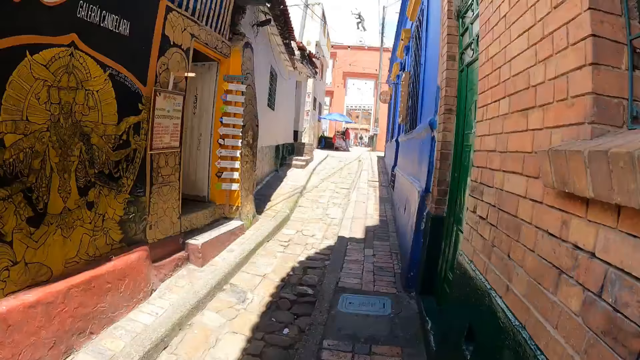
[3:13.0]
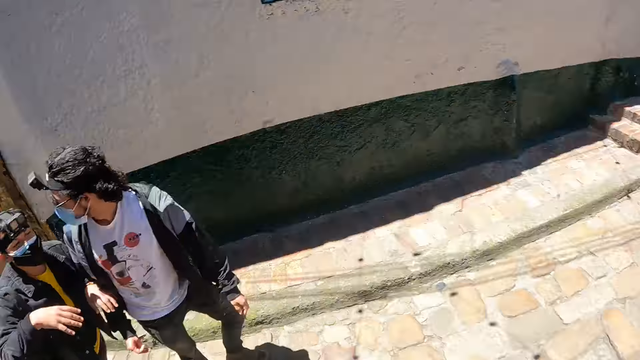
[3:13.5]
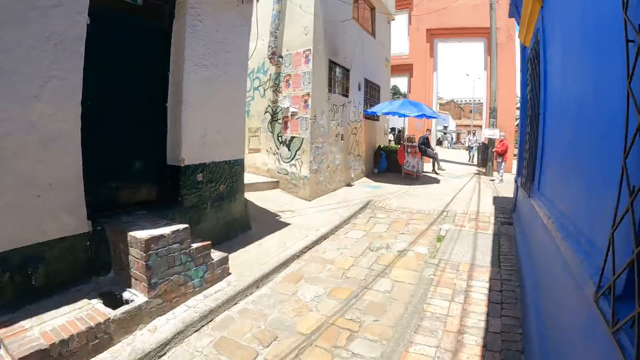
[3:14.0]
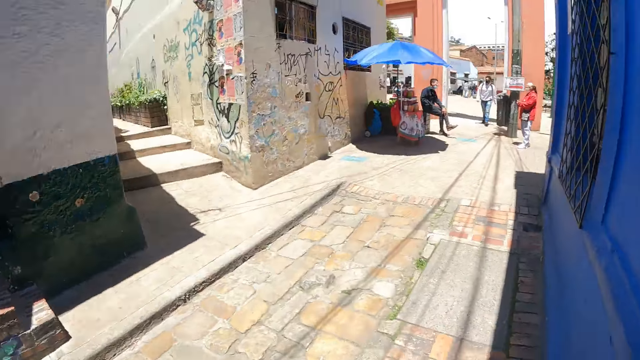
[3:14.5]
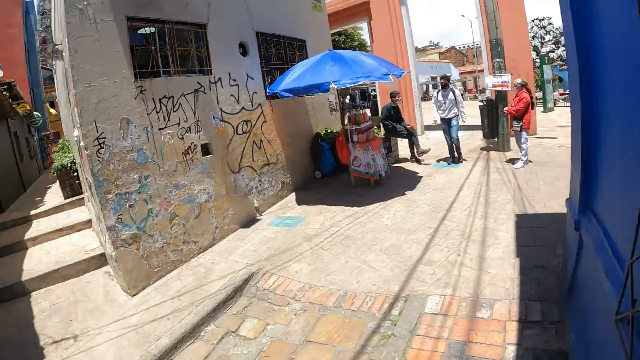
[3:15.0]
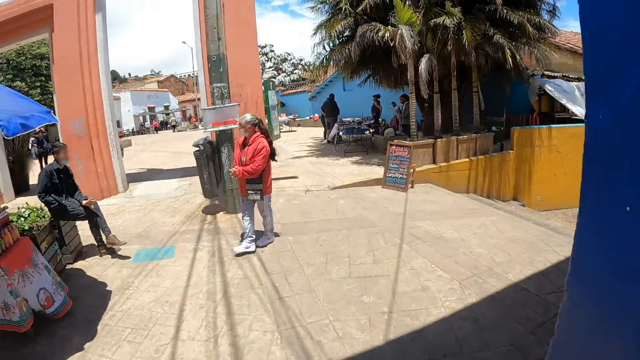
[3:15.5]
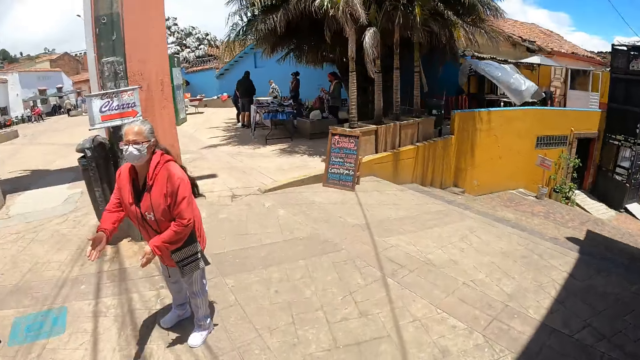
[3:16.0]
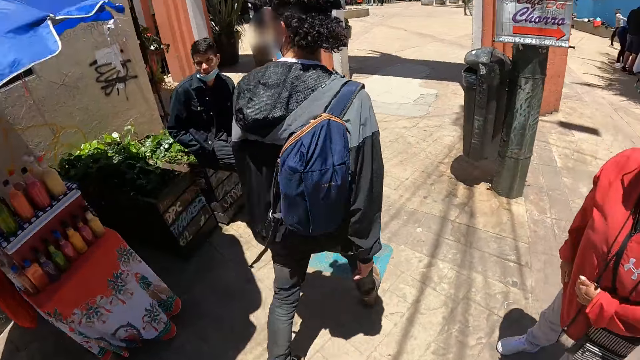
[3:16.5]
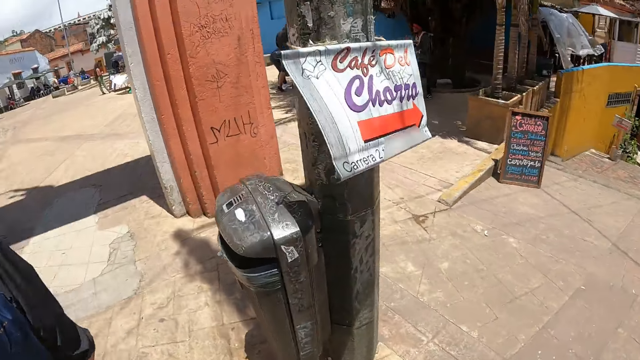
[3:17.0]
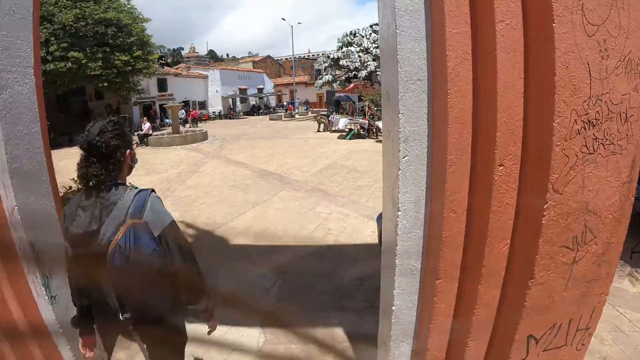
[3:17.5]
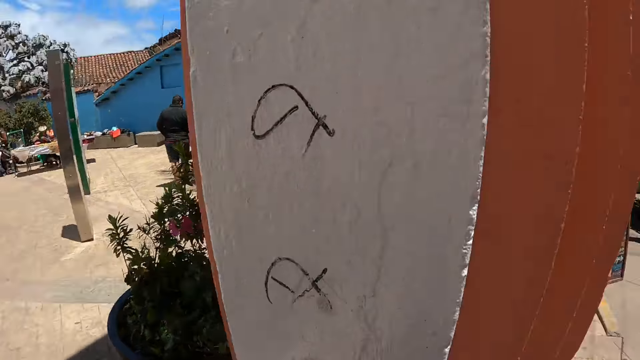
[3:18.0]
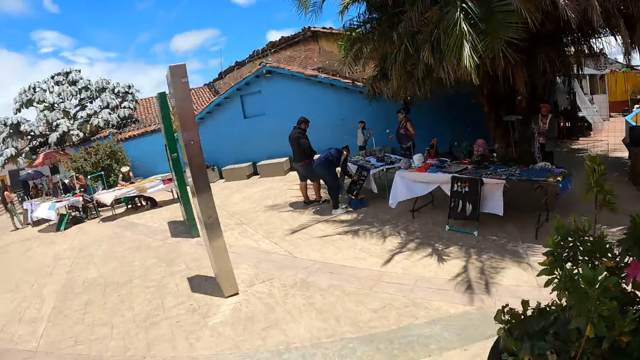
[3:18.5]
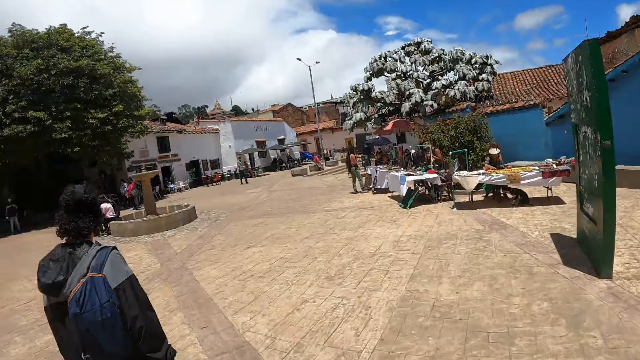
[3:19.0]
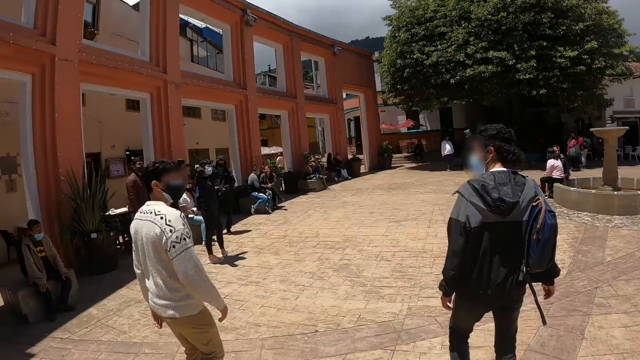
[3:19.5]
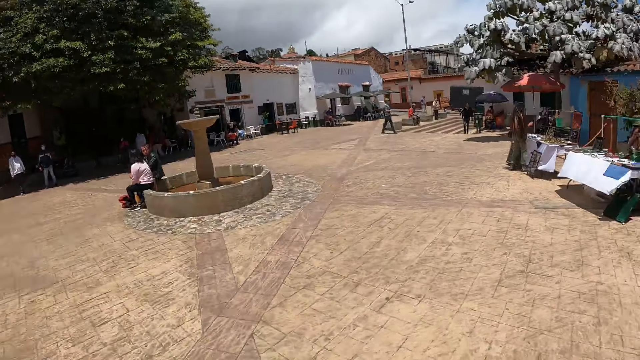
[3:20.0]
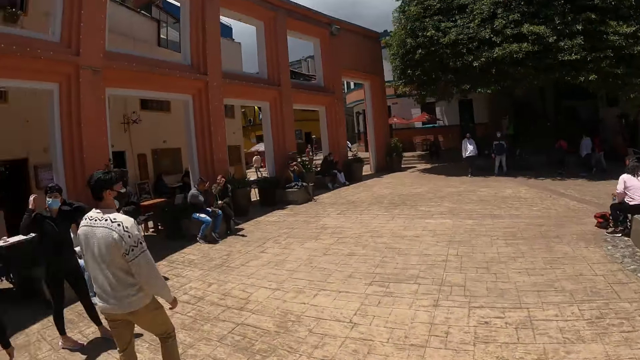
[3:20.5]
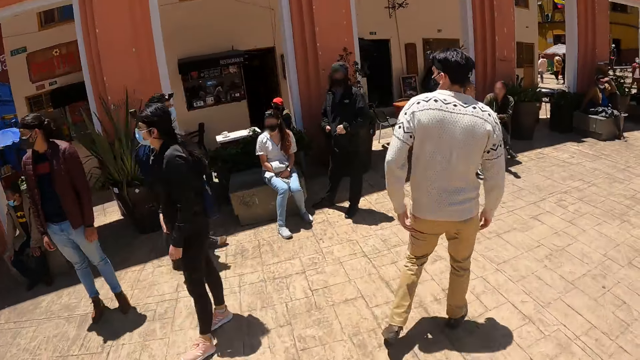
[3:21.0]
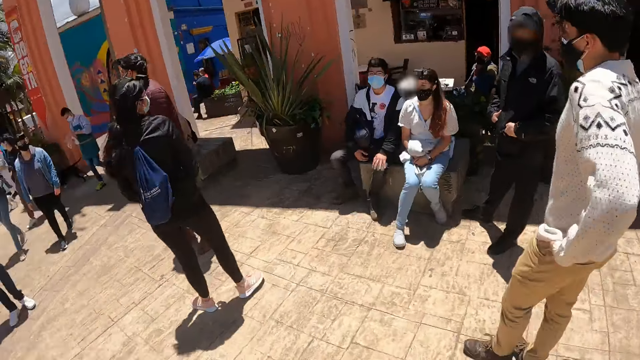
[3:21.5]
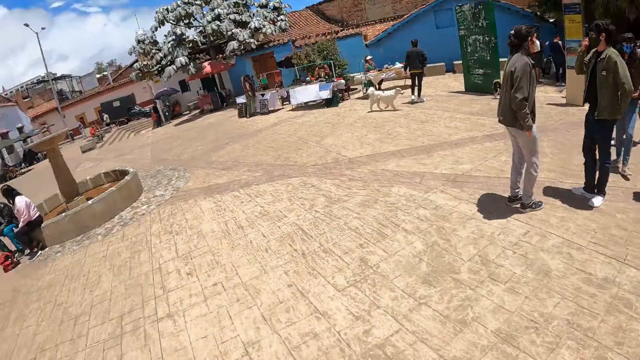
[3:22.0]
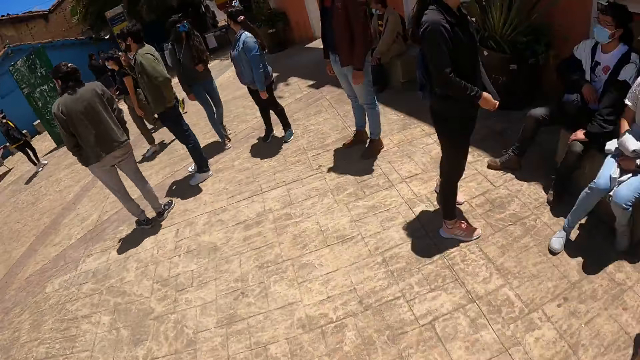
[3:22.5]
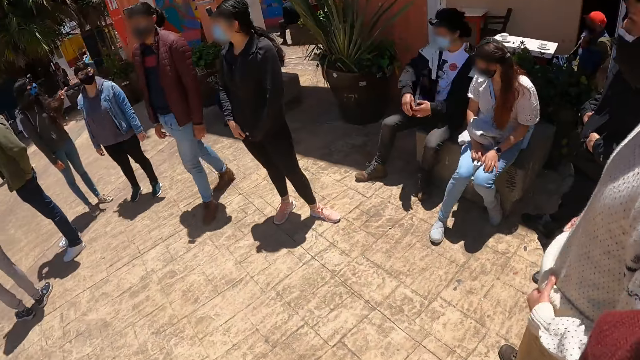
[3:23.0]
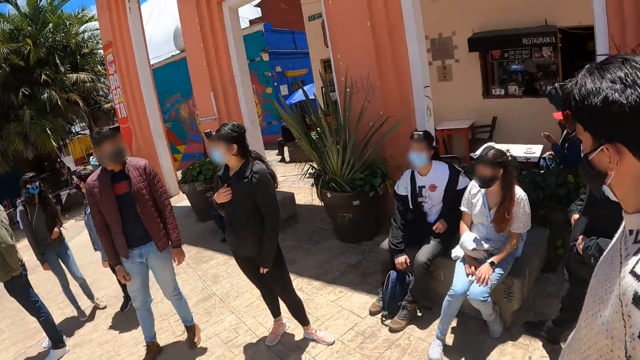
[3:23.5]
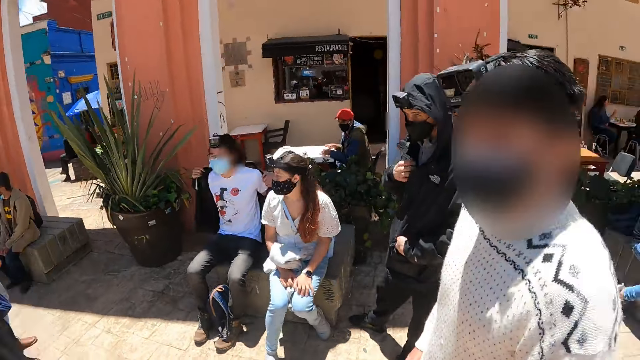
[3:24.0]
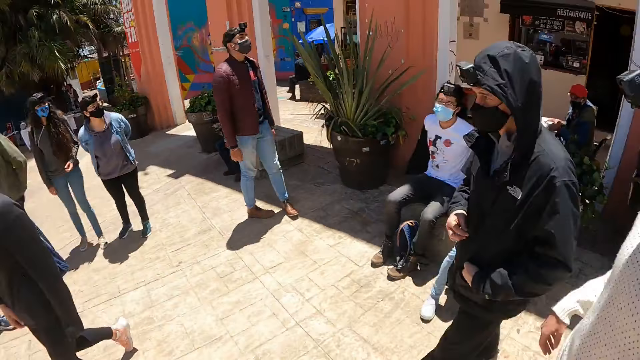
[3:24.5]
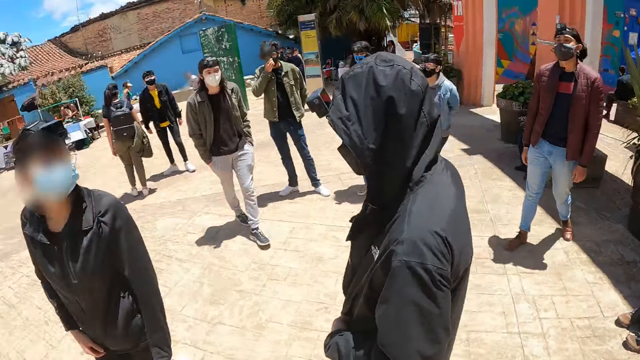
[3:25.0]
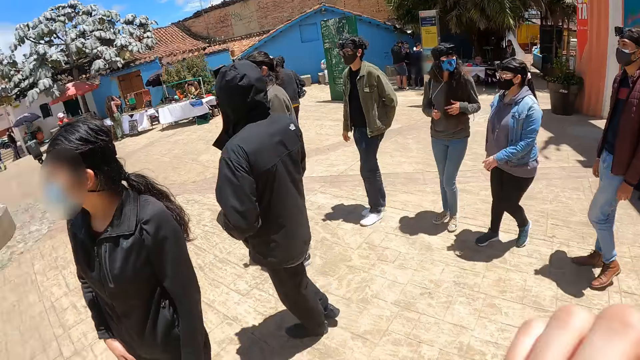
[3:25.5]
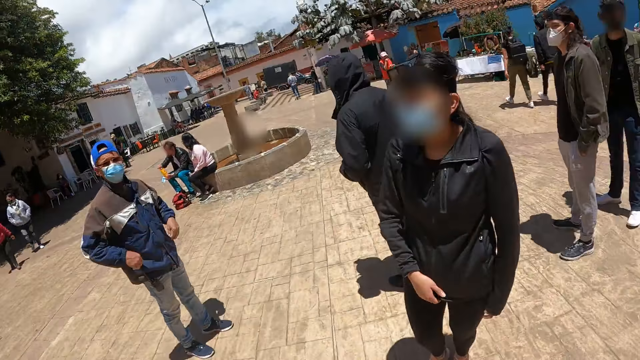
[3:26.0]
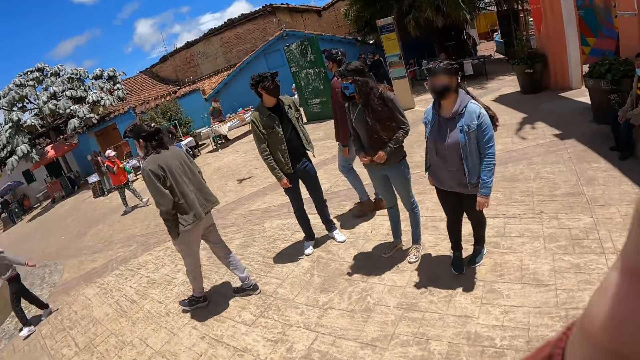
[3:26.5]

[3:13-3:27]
The camera wearer looks around. A man walks around the path. The camera wearer looks around the city. They stand at a pavement. They raise a hand to something. They look at the man. Another man stands on the path.

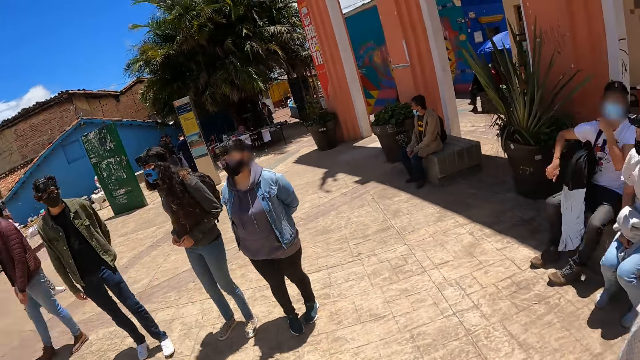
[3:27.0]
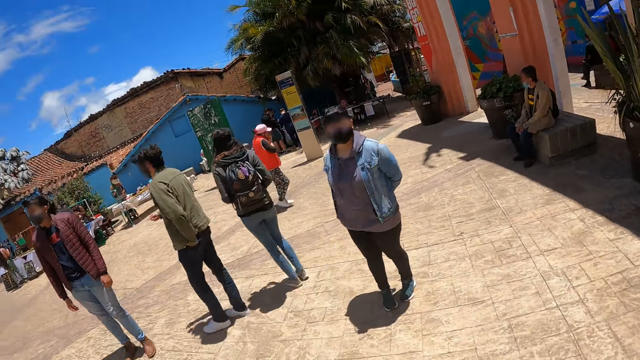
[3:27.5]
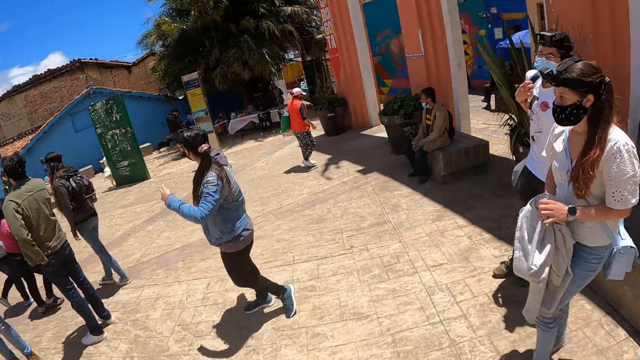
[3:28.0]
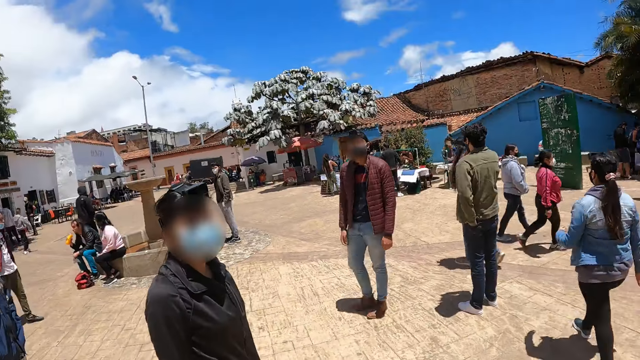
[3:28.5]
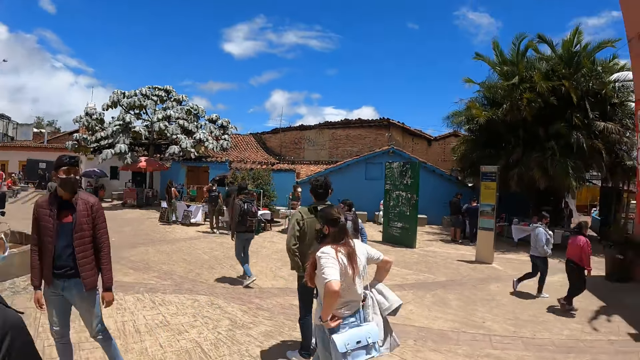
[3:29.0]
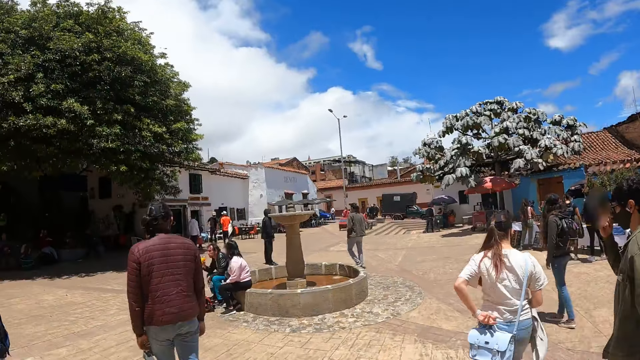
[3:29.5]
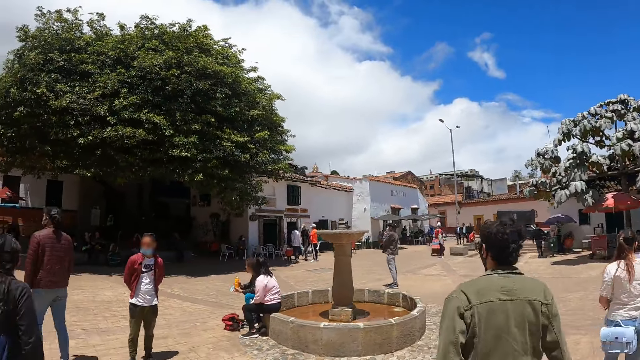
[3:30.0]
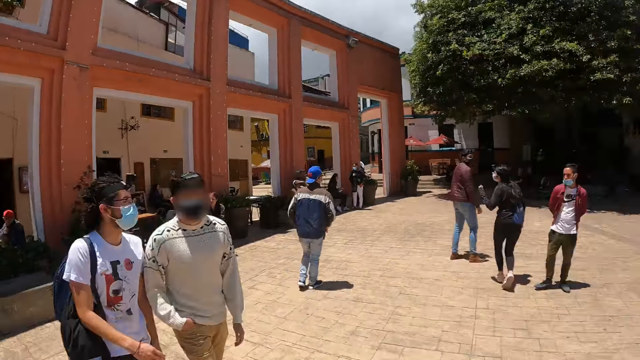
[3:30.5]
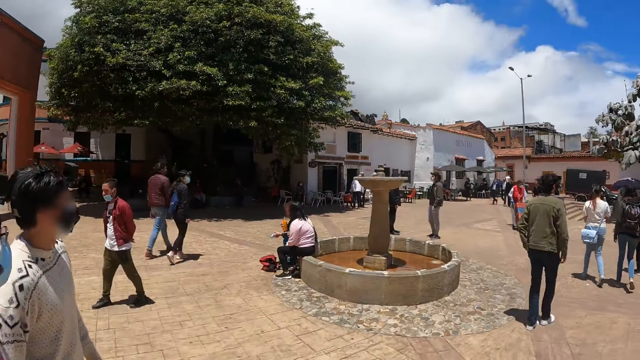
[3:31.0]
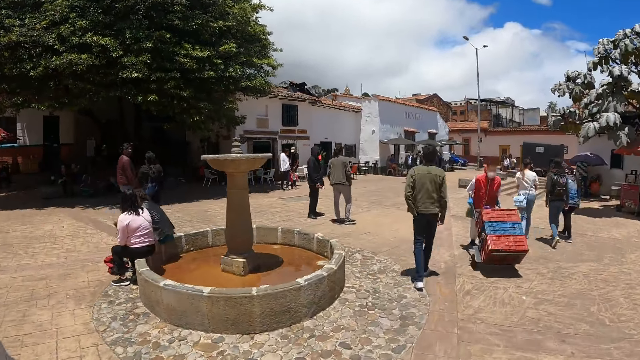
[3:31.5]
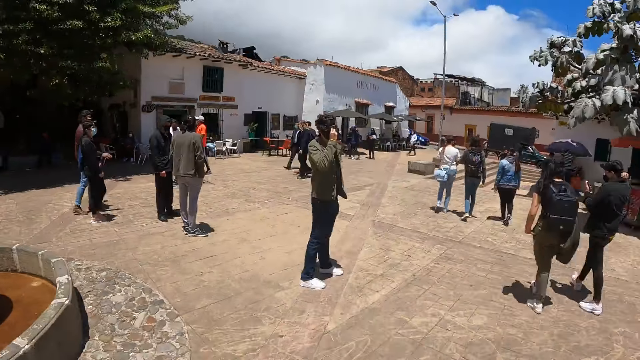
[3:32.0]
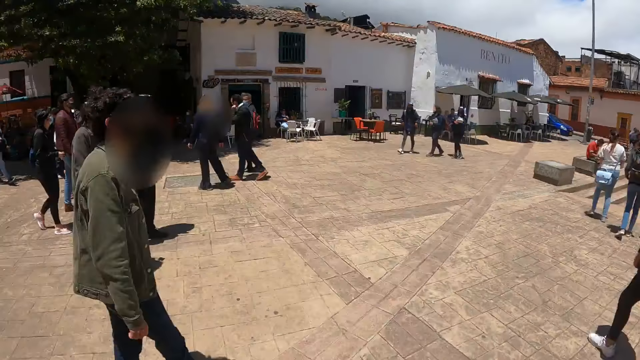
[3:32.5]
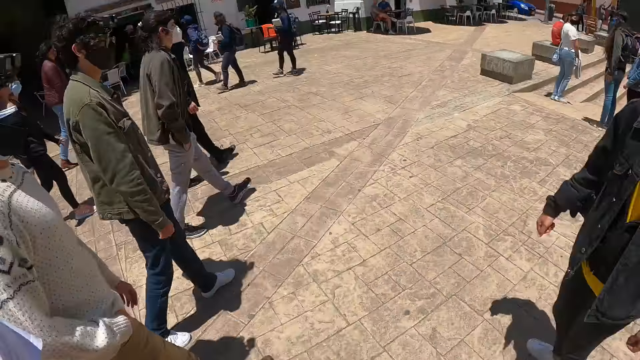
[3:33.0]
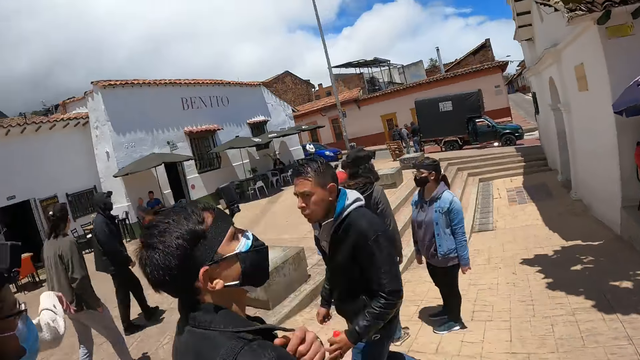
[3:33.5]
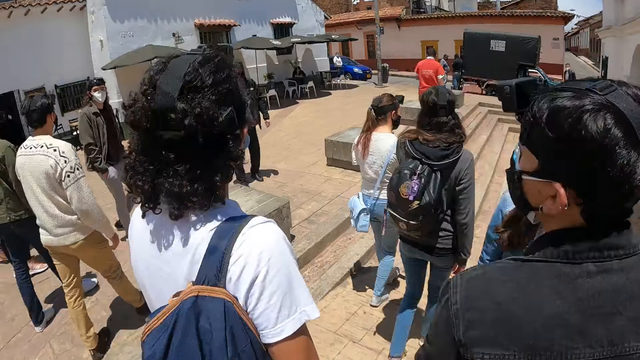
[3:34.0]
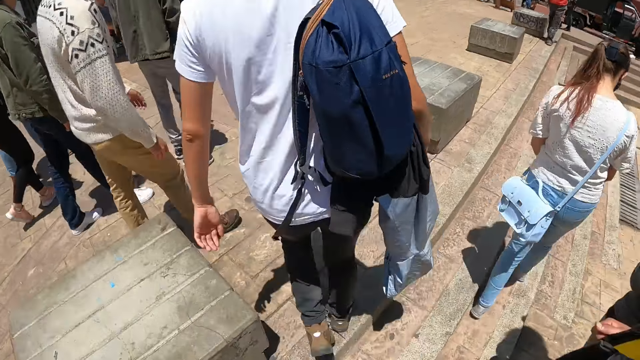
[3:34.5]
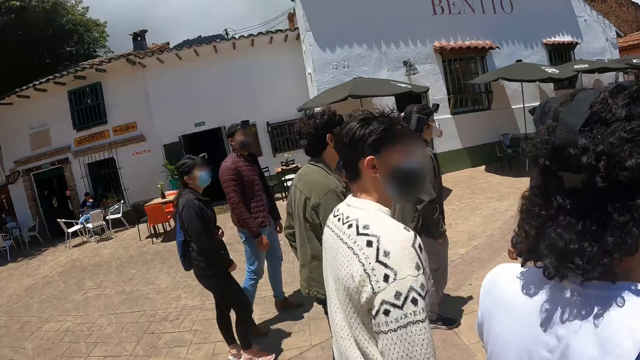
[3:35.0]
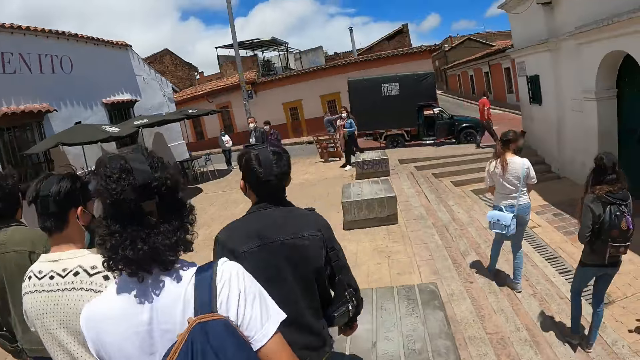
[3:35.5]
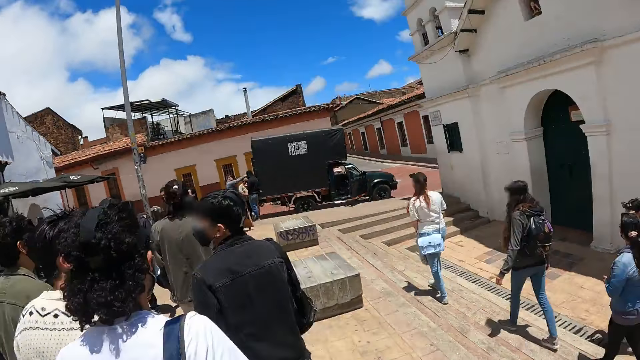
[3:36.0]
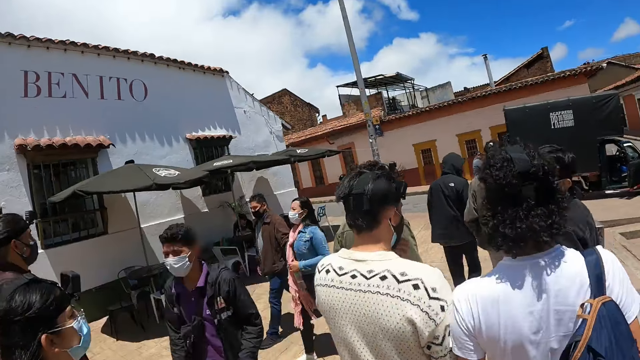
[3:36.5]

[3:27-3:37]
The camera wearer looks around the pavement. They walk around the pavement. A man walks around the city. The camera wearer makes gestures by hand. Another man walks around the city. The camera wearer walks around the city.
